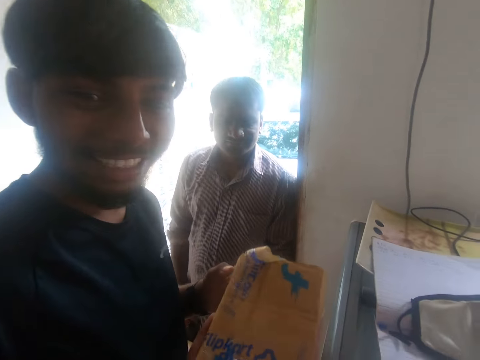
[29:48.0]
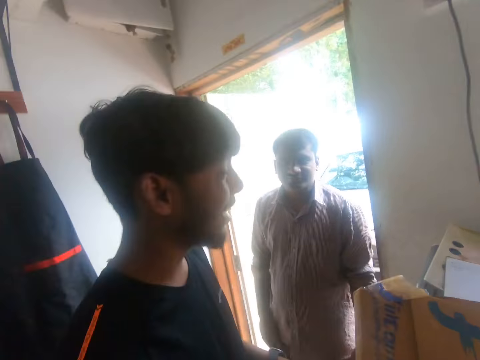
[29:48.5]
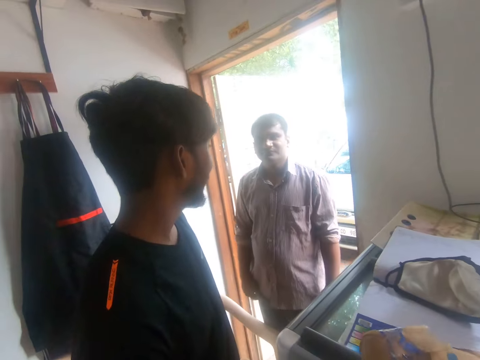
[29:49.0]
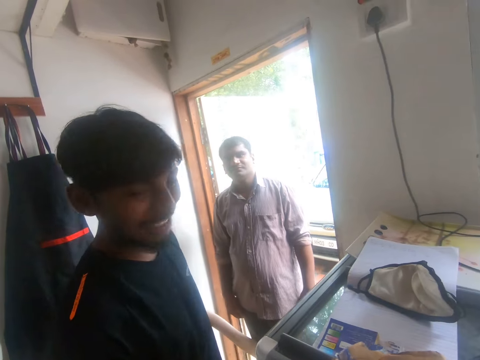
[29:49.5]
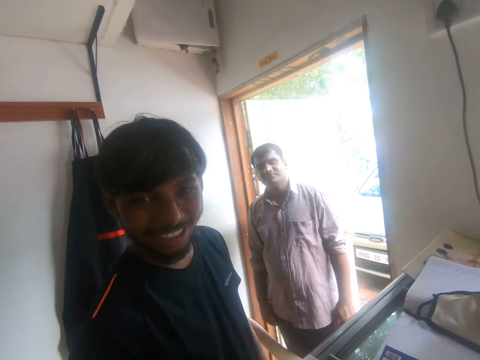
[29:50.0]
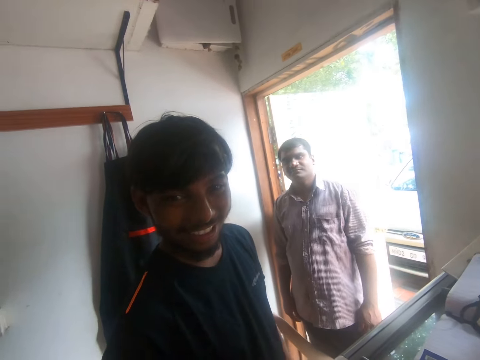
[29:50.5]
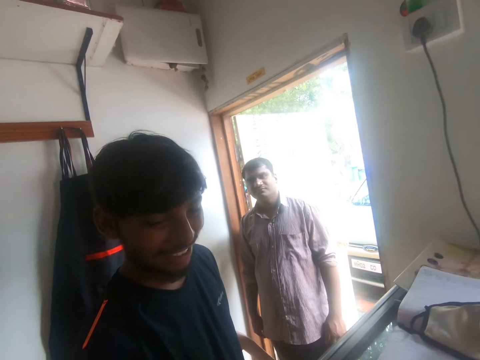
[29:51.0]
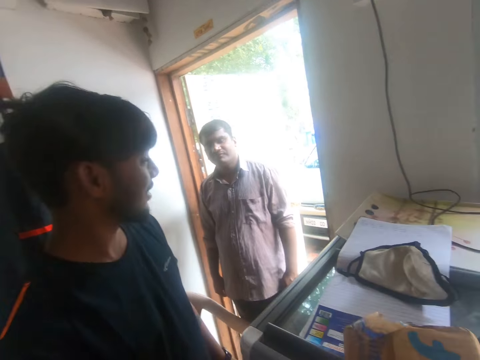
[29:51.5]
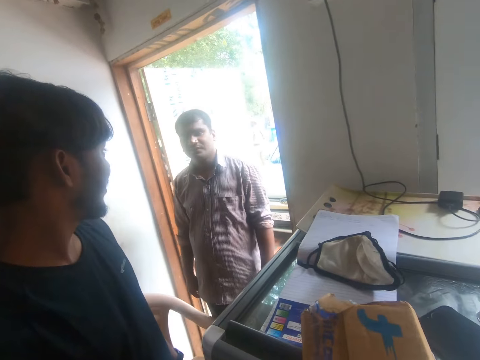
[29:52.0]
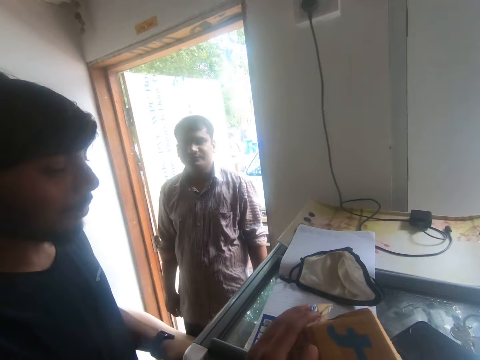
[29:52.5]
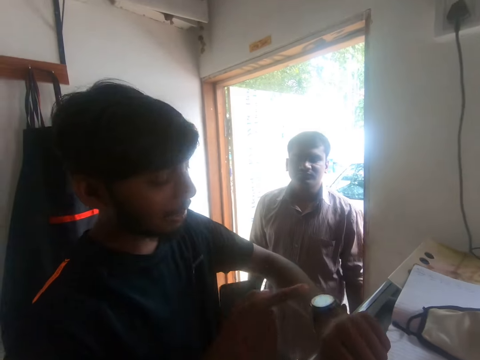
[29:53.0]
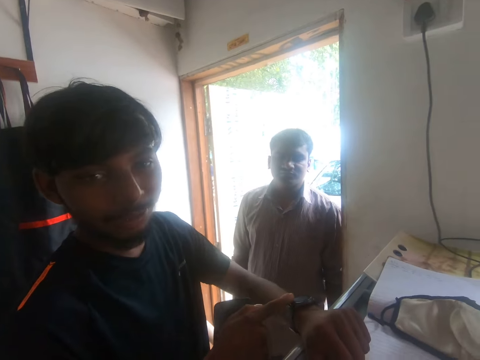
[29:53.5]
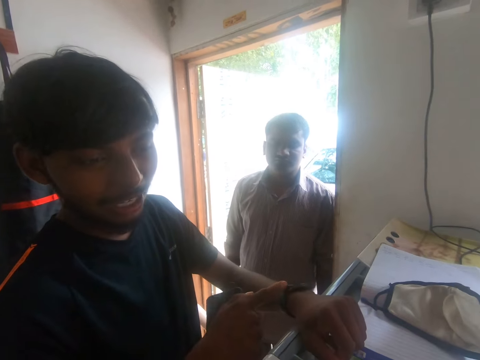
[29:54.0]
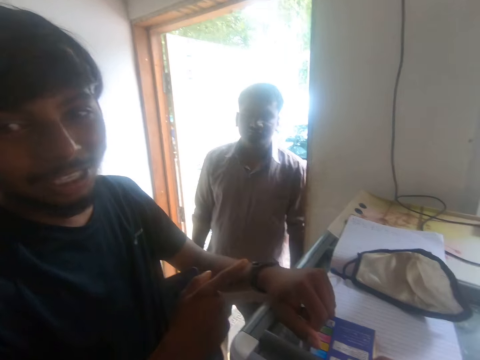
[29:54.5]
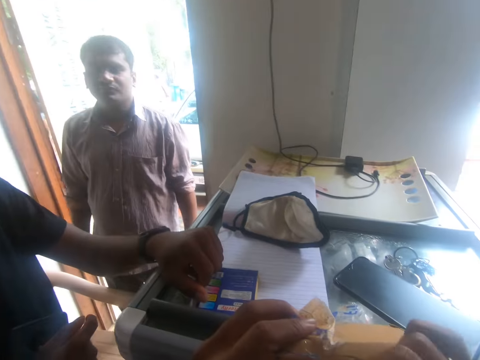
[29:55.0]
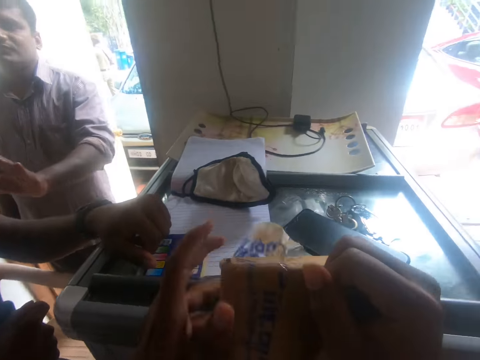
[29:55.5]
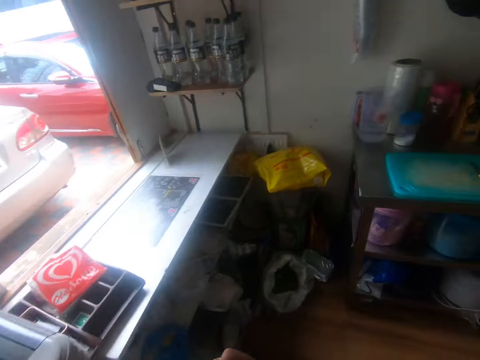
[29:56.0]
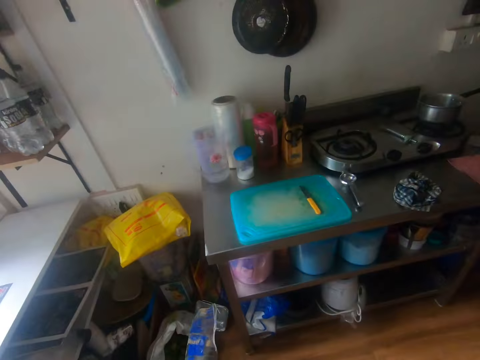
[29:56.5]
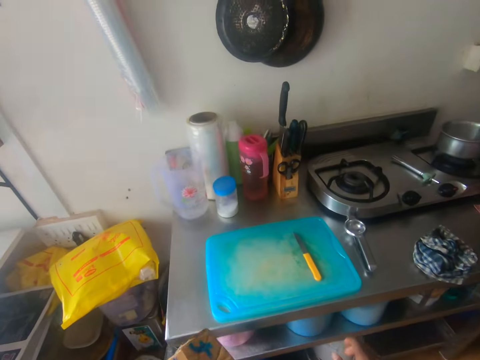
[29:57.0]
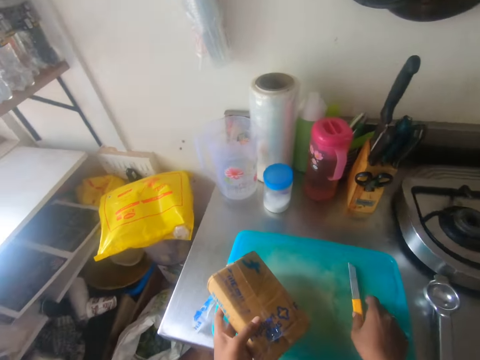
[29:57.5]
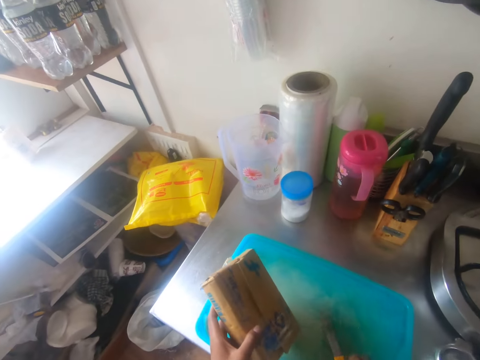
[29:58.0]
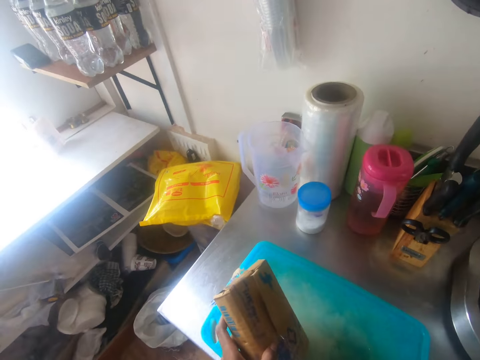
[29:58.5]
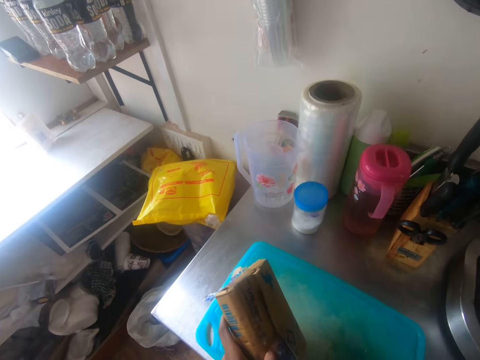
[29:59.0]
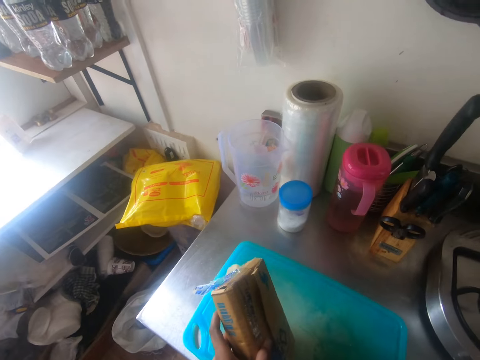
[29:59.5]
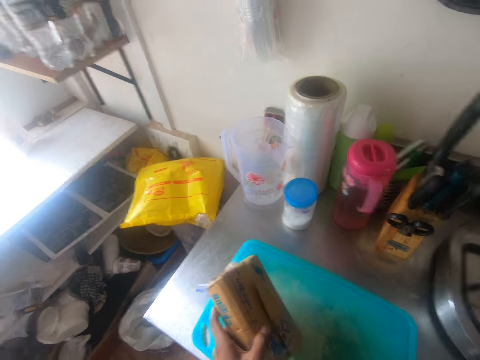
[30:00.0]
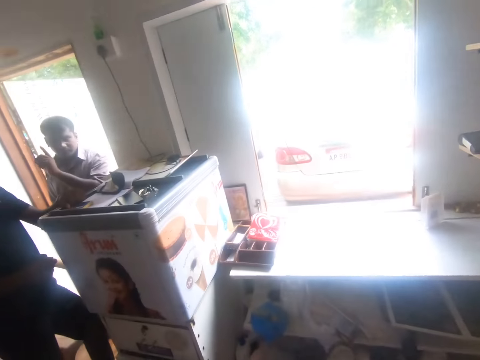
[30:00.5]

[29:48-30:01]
The camera wearer receives the box from a man with his right hand. He places the box on the show glass with his right hand. Another man stands on the door. The camera wearer holds the box on the show glass with both hands. The first man taps a watch on his left hand with his right hand, and holds his watch. The camera wearer carries the box from the show glass to the cooking stand with both hands. He holds the box with his left hand. He picks a cutter knife from a chop board on a metal table with his right hand. He places the box on the chop board with his left hand. He breaks the seal of the box in his left hand with the knife in his right hand.

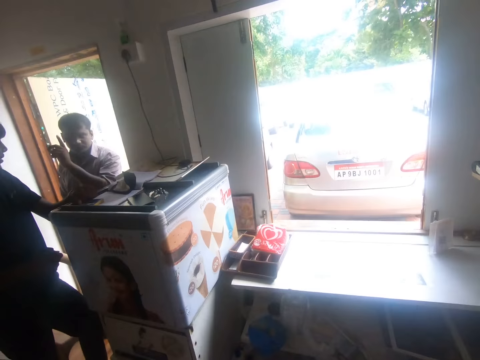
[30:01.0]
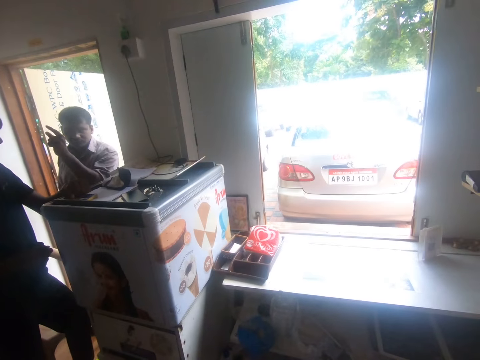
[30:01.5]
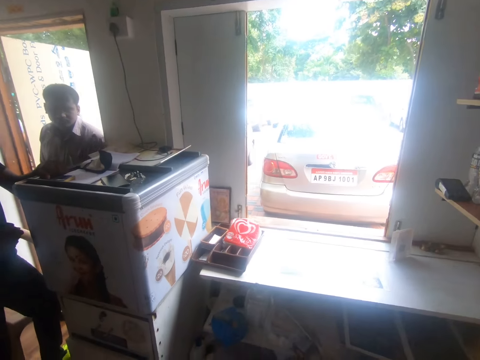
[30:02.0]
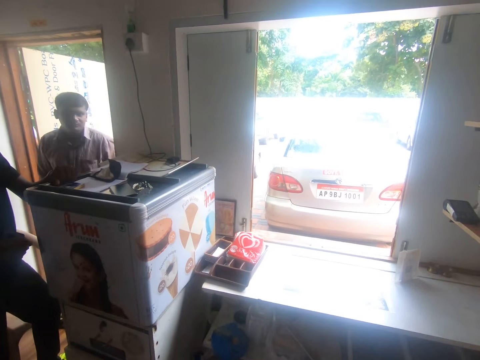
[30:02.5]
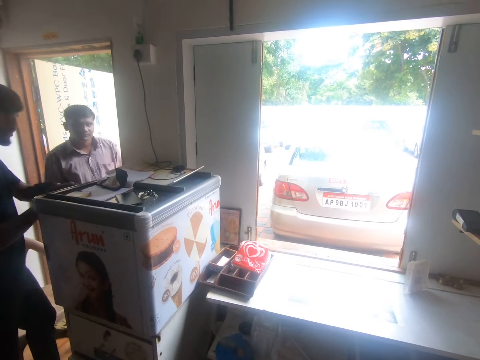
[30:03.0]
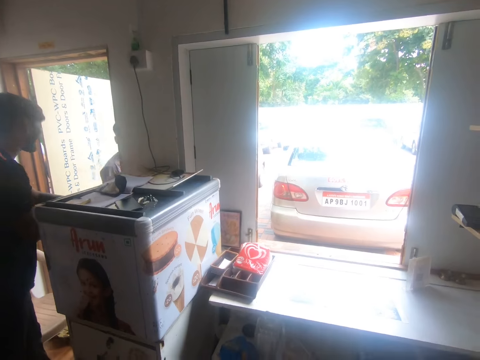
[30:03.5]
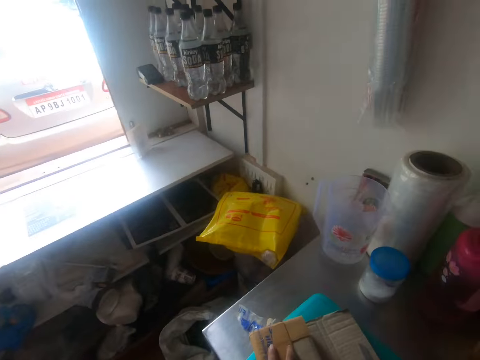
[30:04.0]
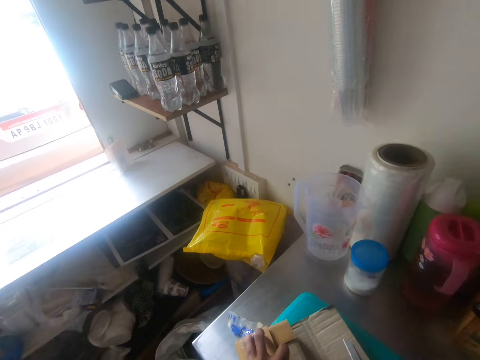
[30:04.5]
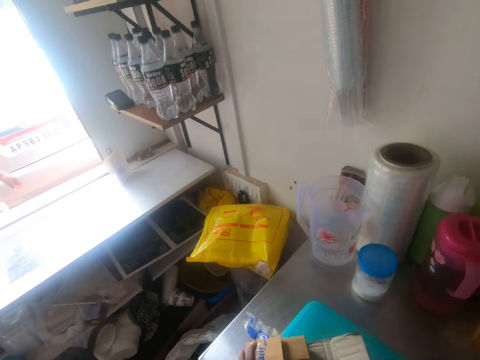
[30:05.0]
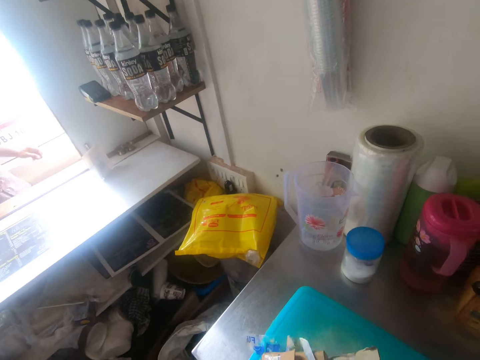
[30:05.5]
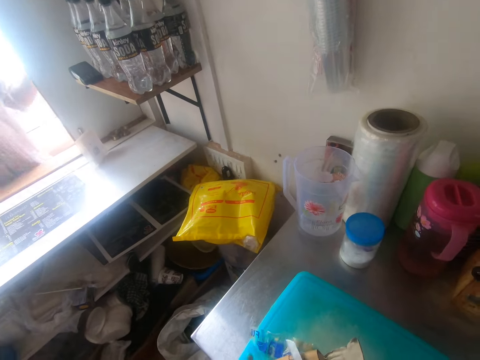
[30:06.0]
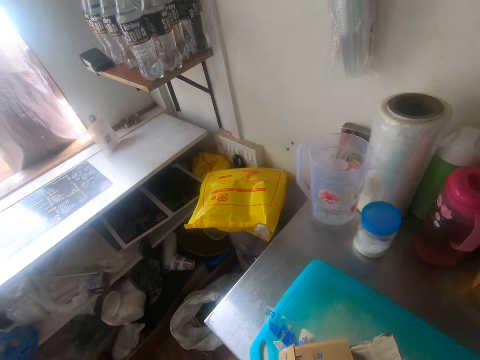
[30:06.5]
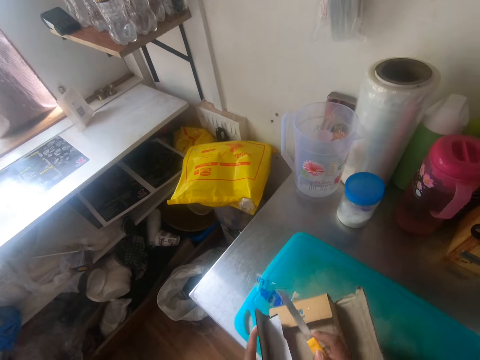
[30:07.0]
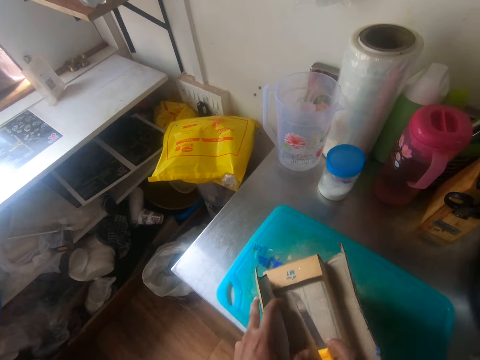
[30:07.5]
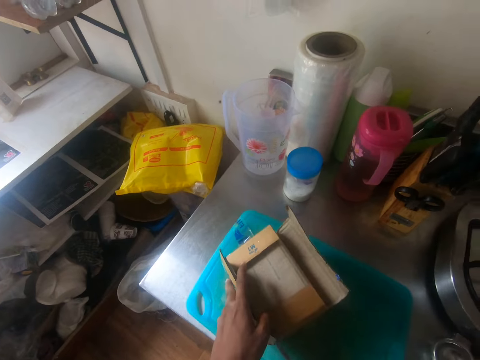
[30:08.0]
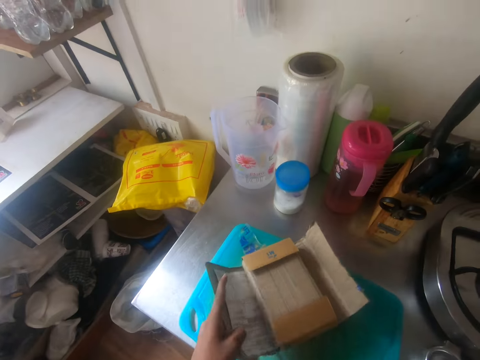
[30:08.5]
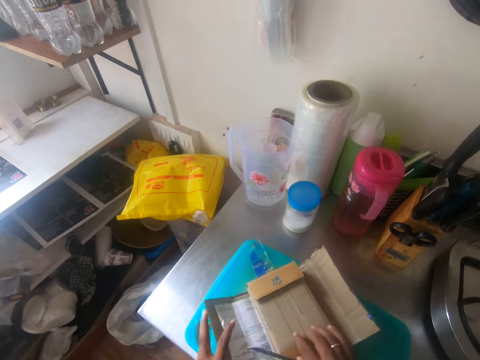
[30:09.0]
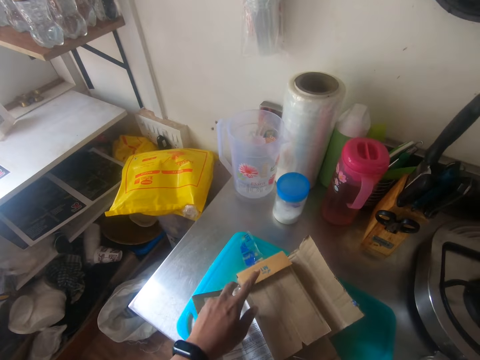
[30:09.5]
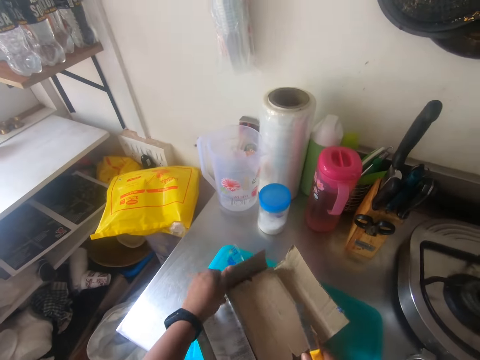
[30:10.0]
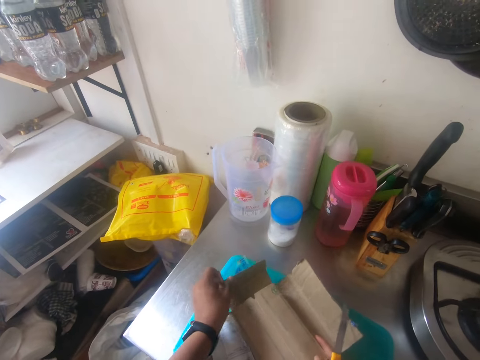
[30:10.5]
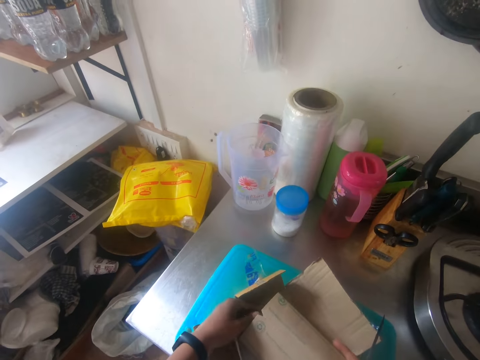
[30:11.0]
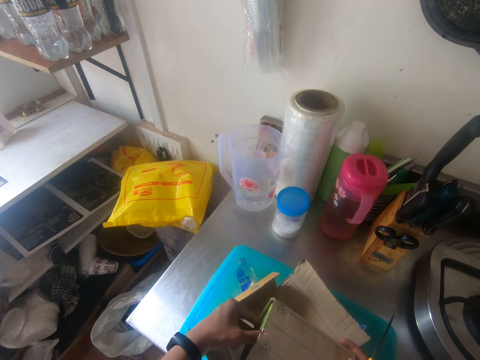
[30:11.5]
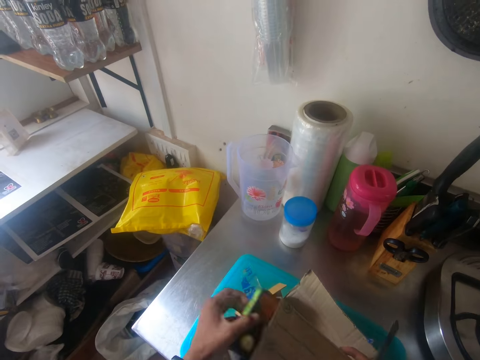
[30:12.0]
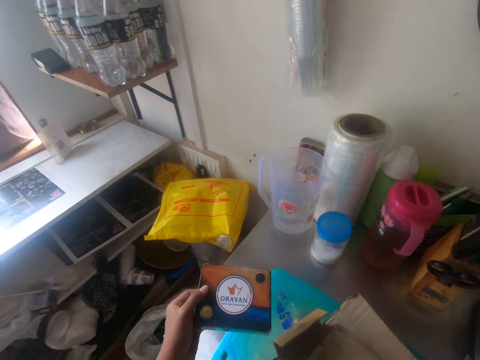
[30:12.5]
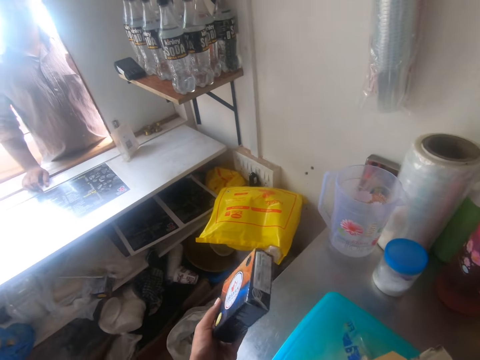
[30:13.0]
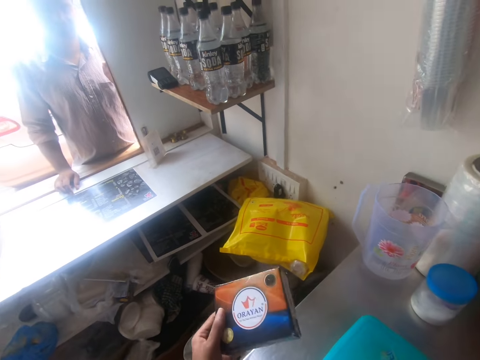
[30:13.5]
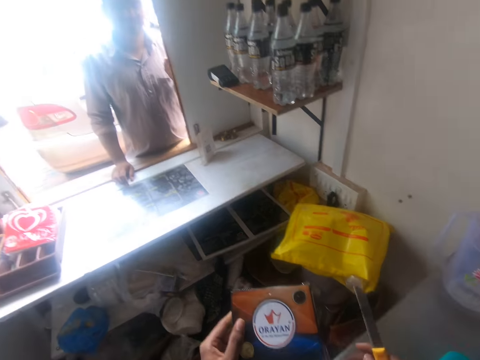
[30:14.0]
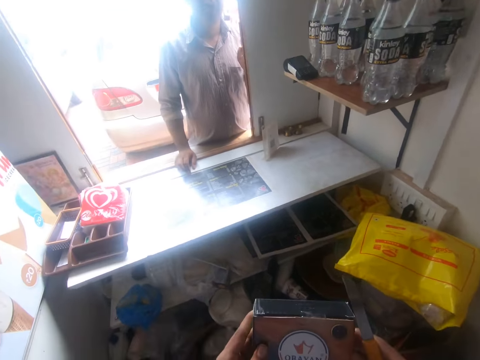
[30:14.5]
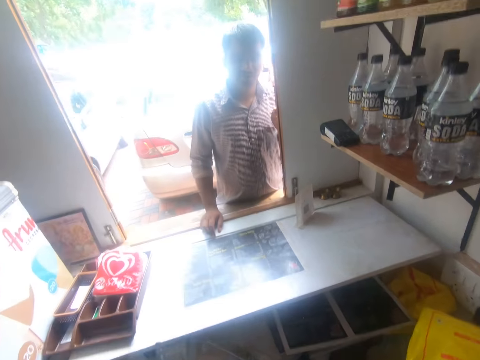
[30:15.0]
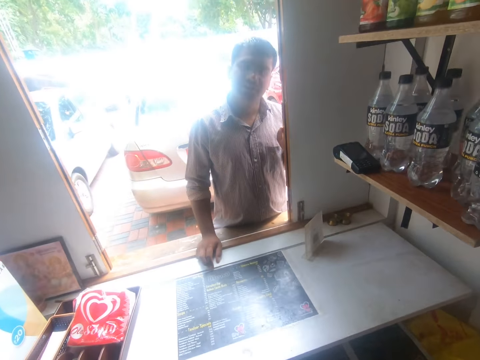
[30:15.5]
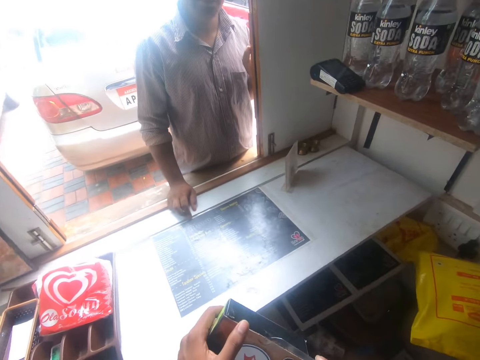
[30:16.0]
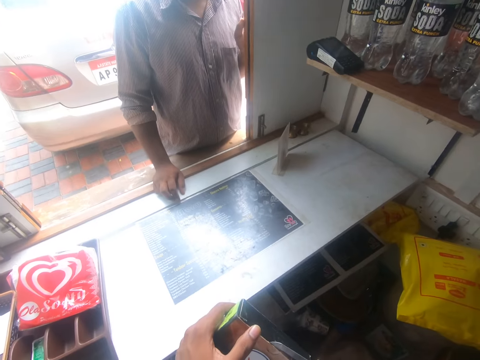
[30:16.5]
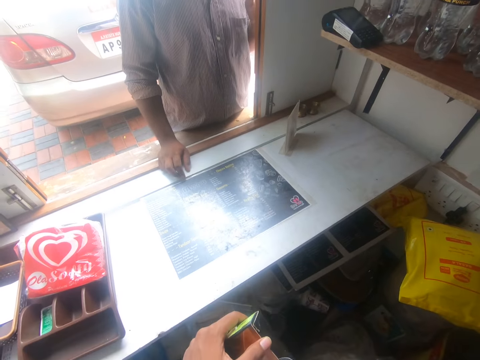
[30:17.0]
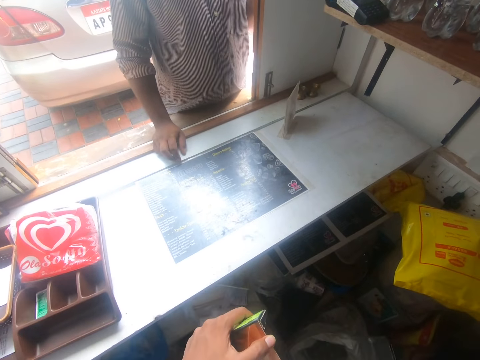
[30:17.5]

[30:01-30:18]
A man converses with another man on the shop door. The first man walks to the shop window. The camera wearer opens the box on the chop board with both hands. He converses with the other man and the first man. The first man stands on the shop window. The camera wearer opens the box pack on the chopping board. He removes a pack from the box with his left hand. He stares round at the pack. He holds the box with both hands. The first man converses with the camera wearer on the window.
